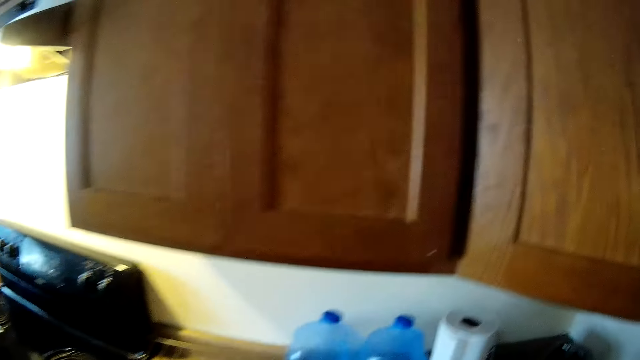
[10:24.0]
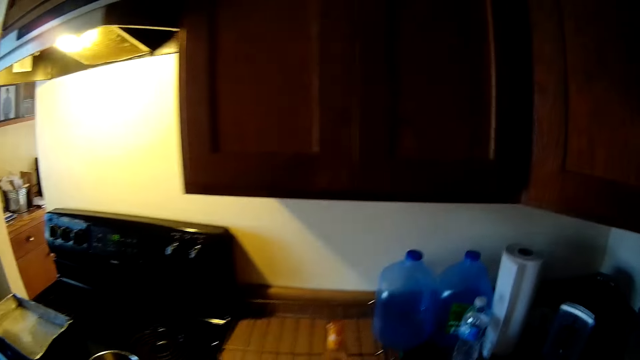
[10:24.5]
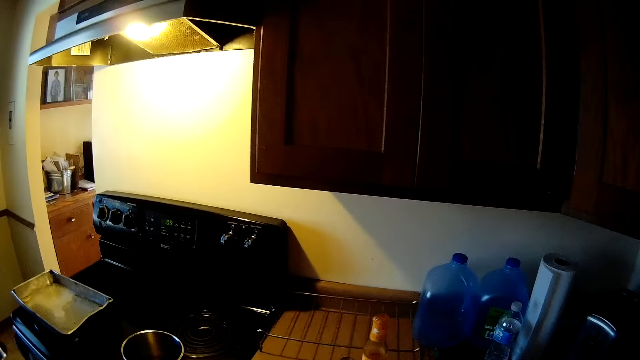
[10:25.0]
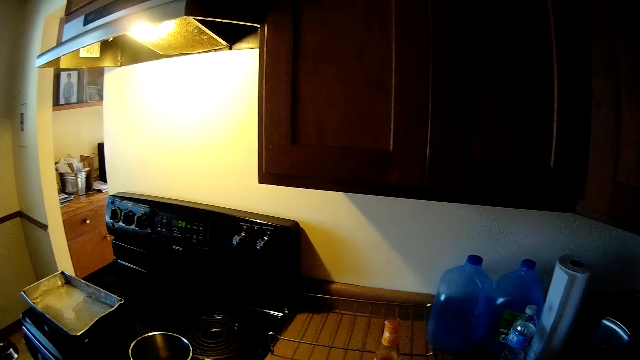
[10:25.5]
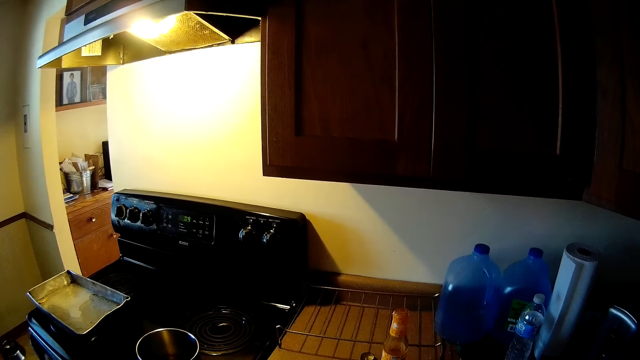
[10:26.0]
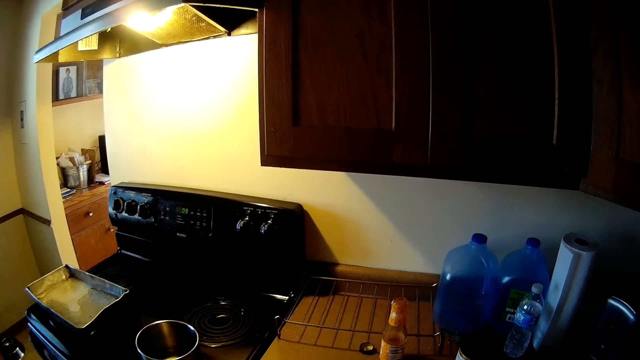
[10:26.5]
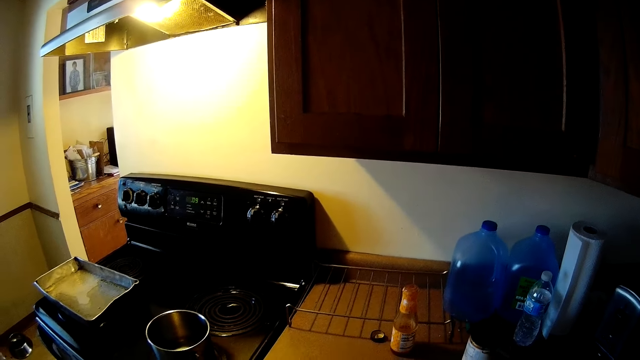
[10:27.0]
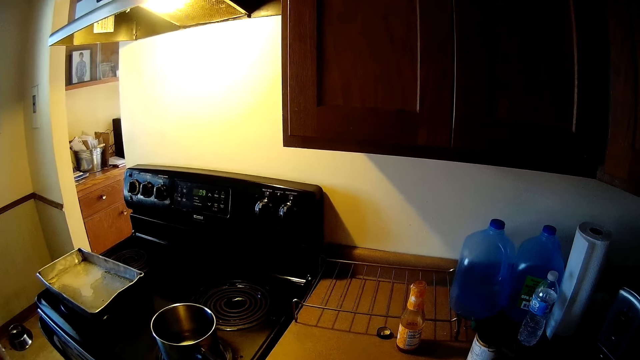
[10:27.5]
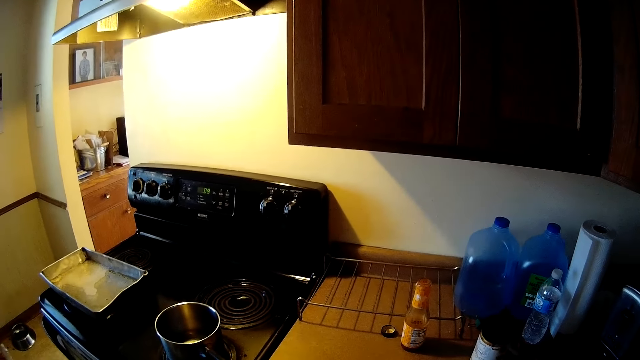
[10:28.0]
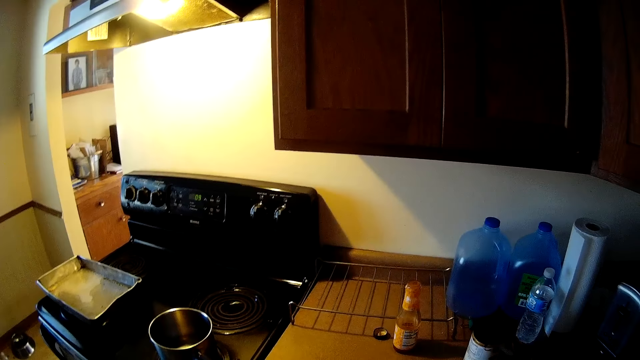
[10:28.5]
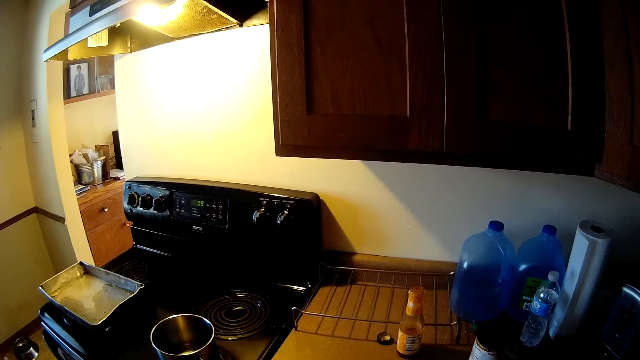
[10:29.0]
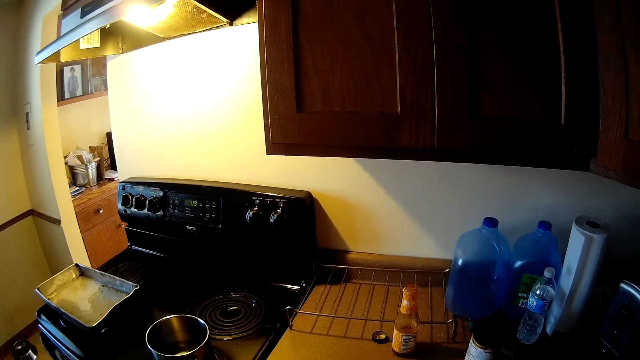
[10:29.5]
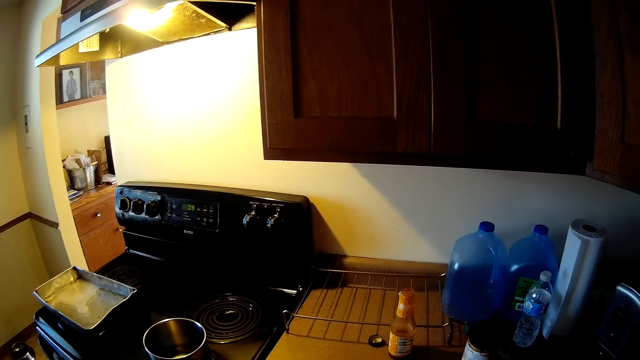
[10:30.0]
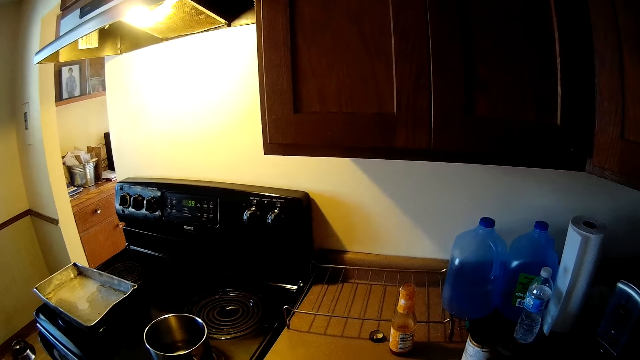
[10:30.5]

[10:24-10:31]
The camera wearer looks around.

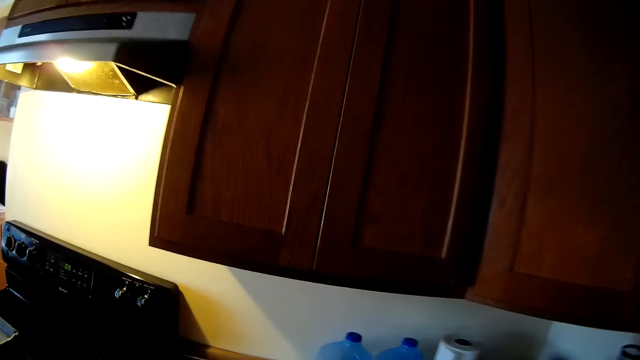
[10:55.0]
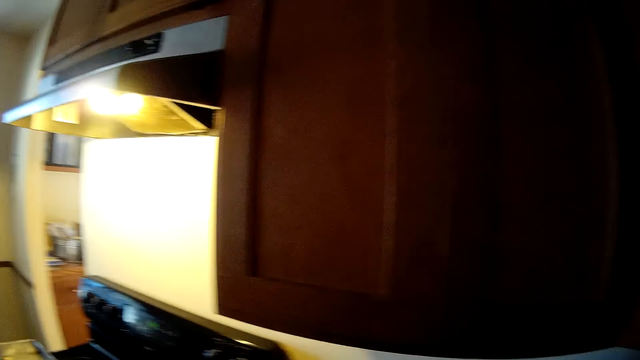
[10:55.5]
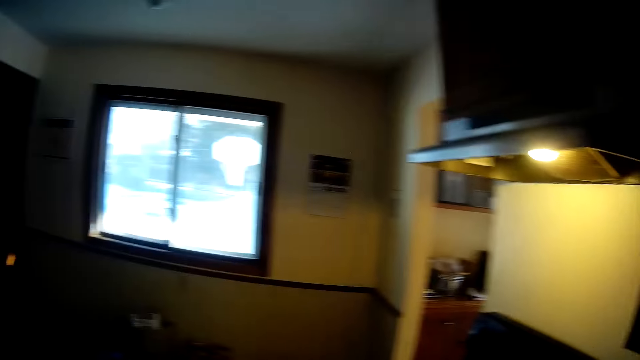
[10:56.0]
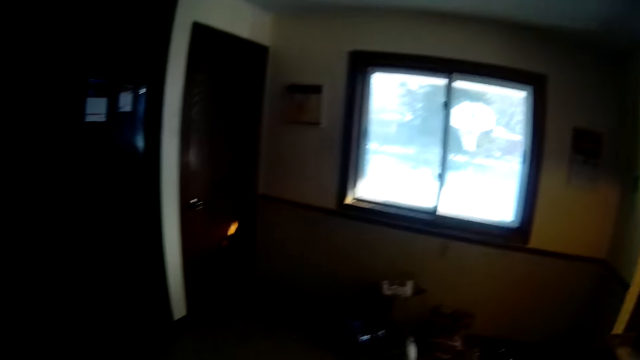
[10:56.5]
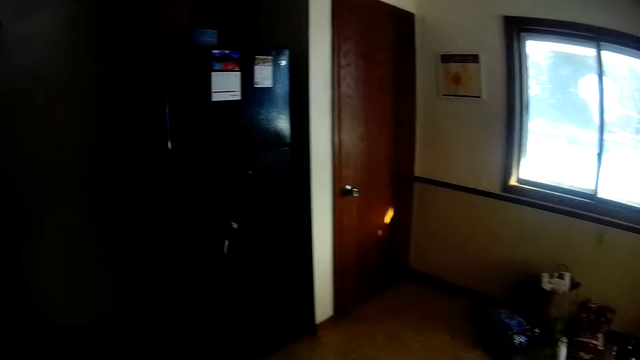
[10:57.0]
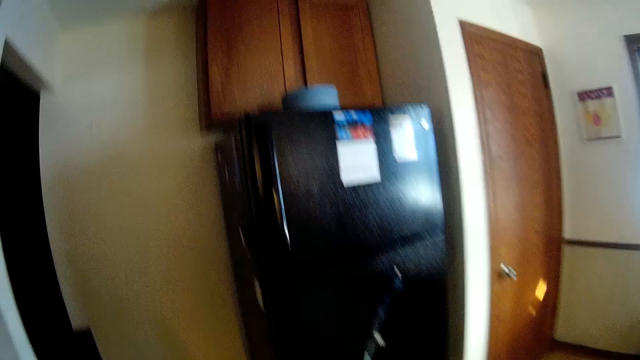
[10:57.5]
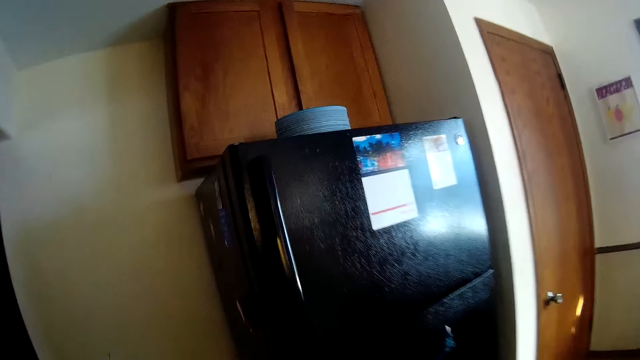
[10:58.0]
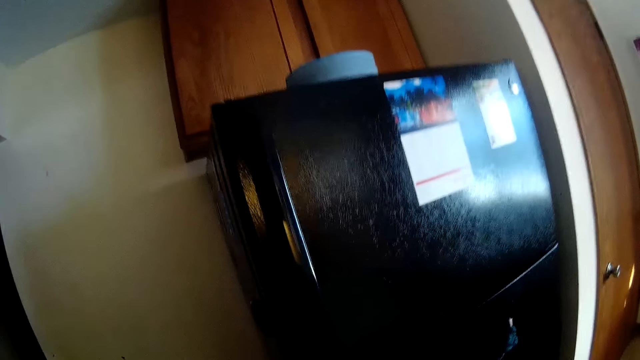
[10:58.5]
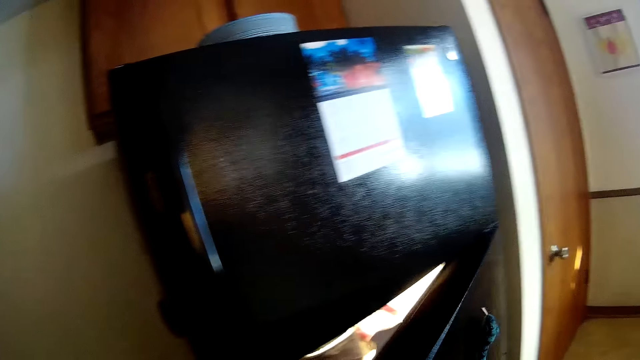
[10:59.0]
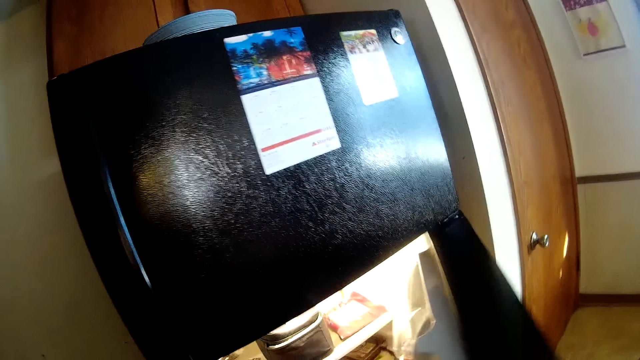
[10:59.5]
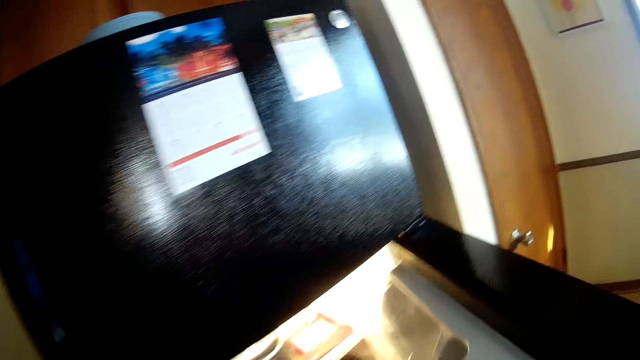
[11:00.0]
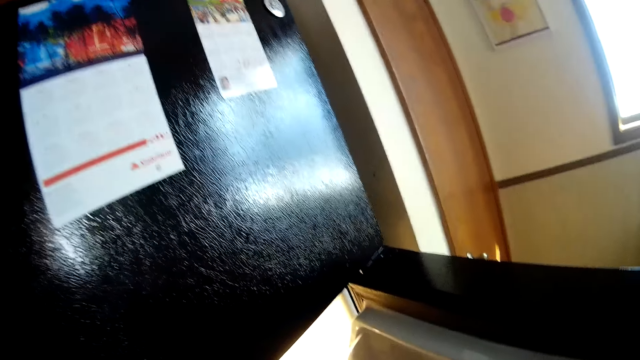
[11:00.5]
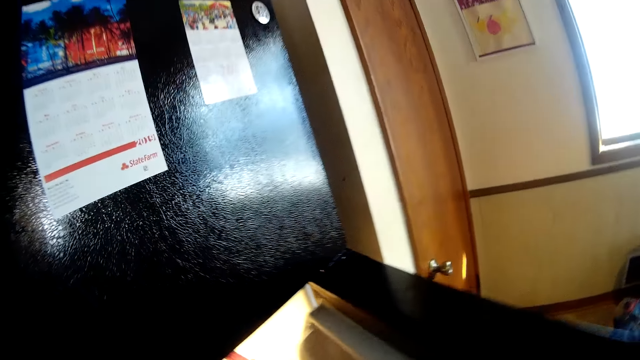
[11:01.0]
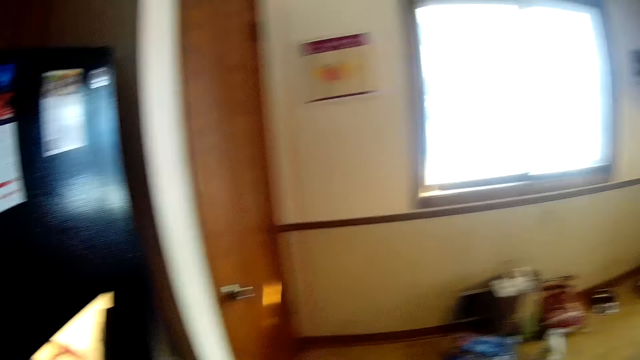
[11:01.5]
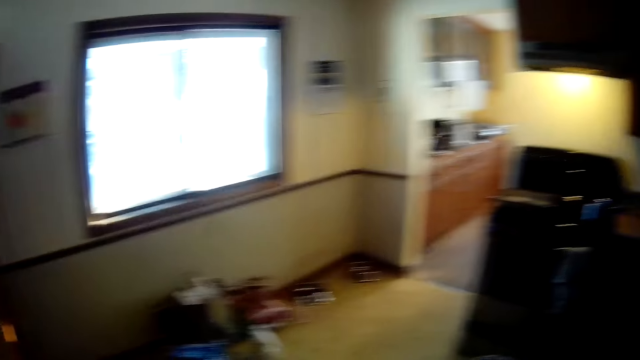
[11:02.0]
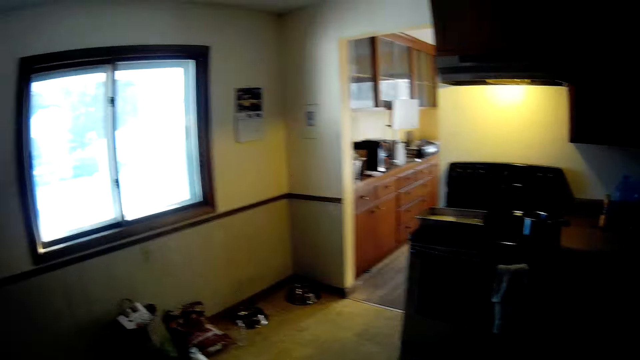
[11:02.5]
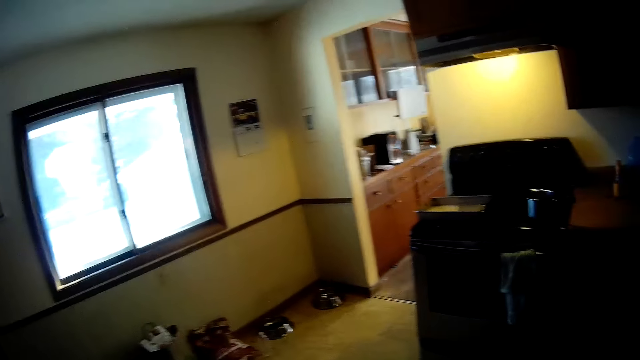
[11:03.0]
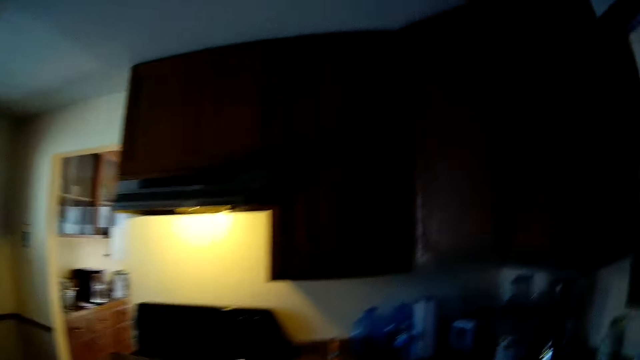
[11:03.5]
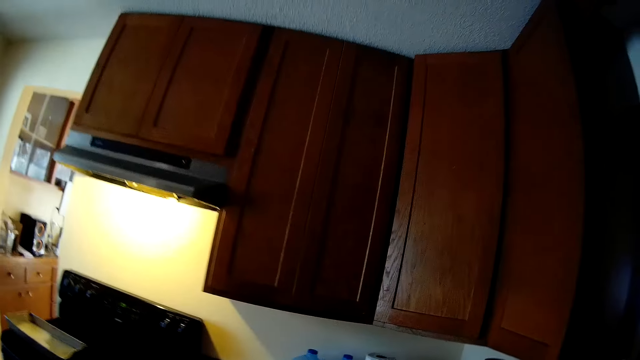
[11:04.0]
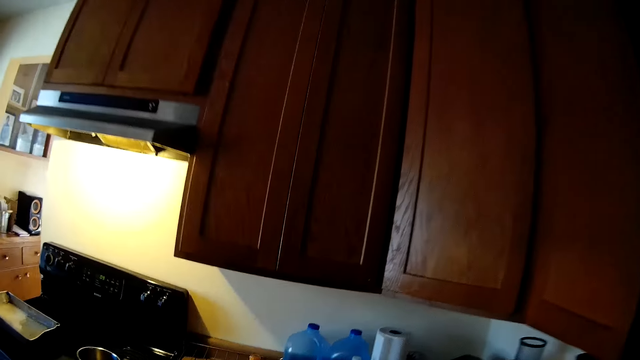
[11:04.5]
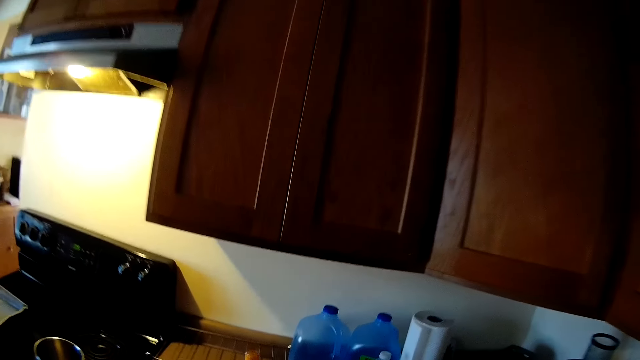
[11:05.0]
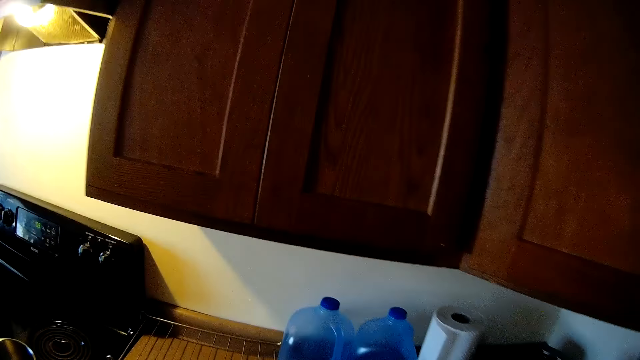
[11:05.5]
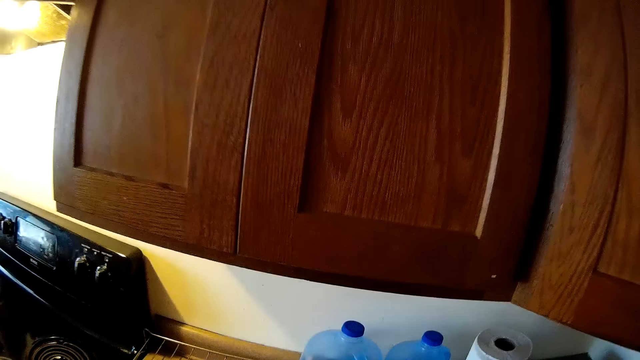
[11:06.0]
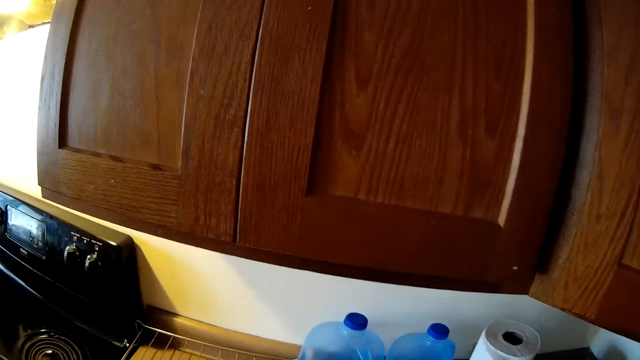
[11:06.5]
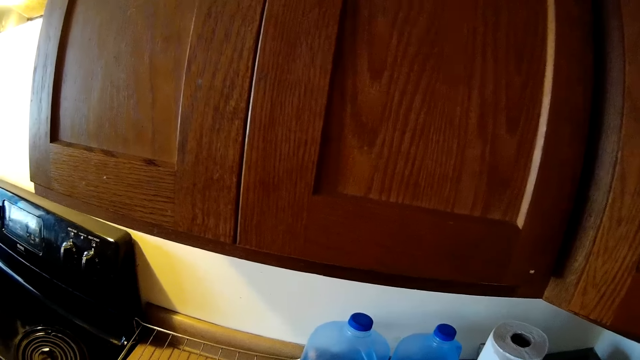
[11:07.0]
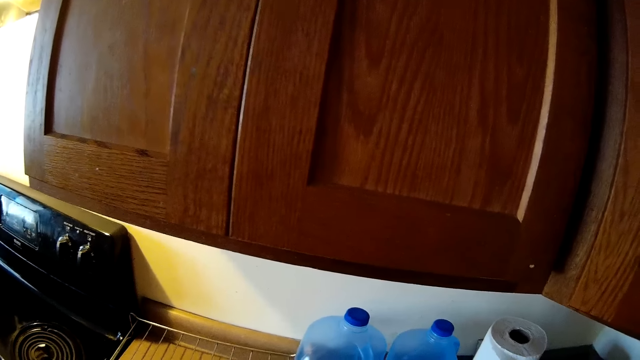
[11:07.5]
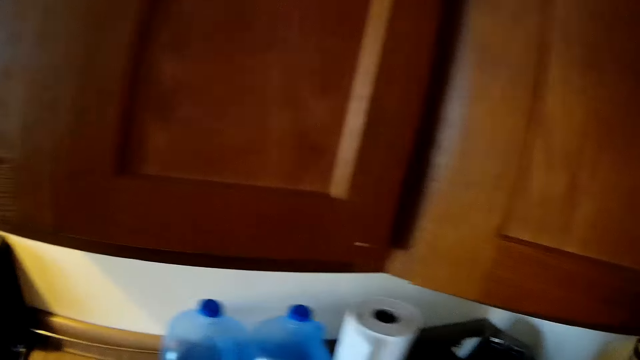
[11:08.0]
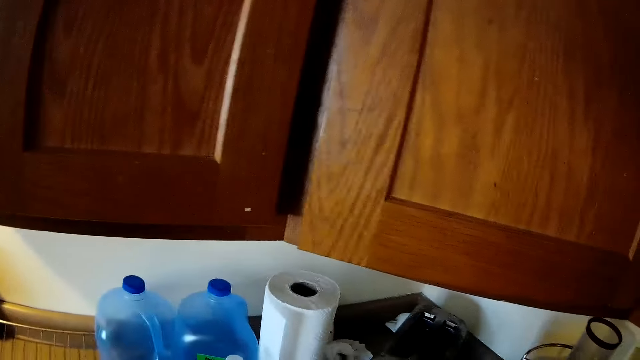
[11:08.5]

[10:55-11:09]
The camera wearer walks around. He opens the fridge with his right hand. He walks around and looks around.
